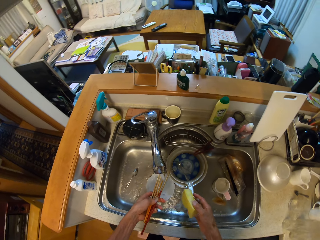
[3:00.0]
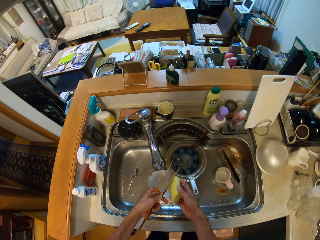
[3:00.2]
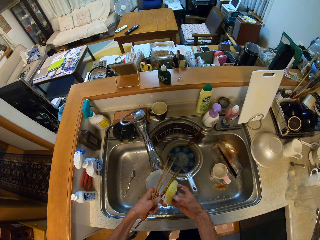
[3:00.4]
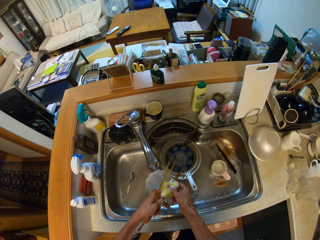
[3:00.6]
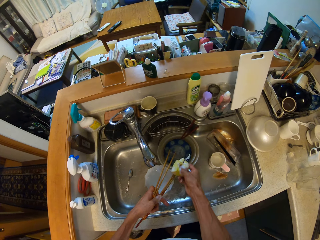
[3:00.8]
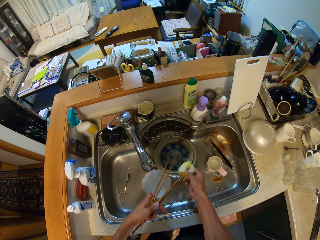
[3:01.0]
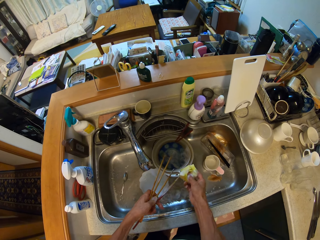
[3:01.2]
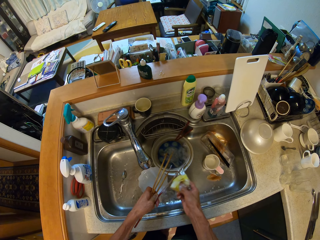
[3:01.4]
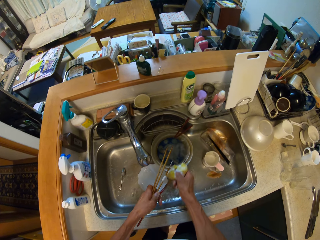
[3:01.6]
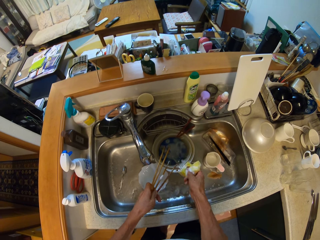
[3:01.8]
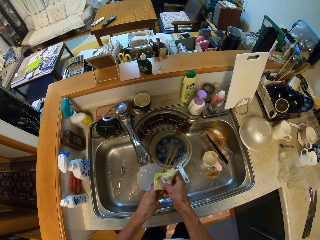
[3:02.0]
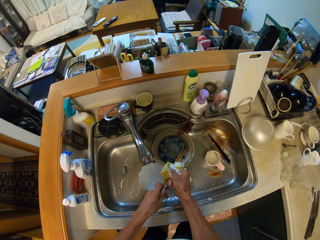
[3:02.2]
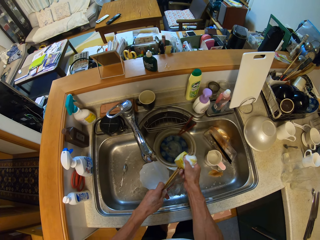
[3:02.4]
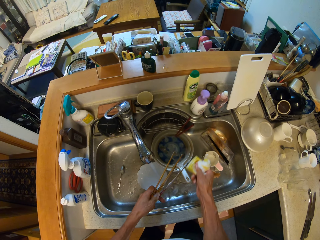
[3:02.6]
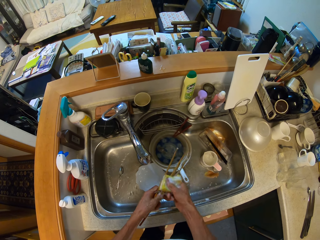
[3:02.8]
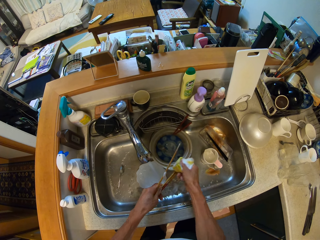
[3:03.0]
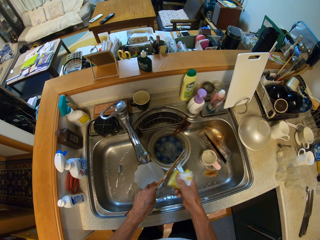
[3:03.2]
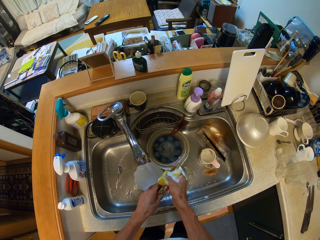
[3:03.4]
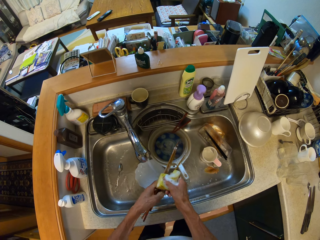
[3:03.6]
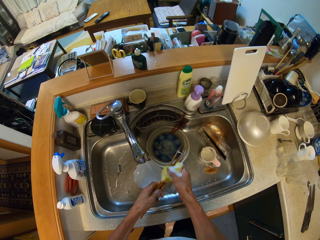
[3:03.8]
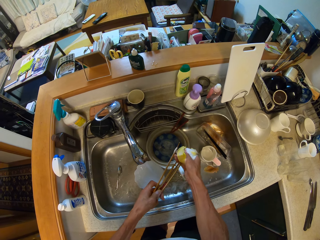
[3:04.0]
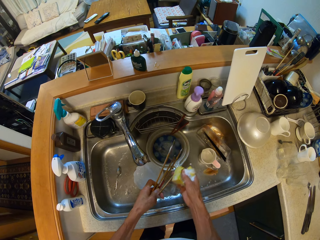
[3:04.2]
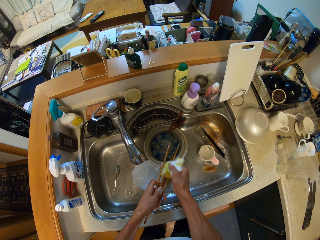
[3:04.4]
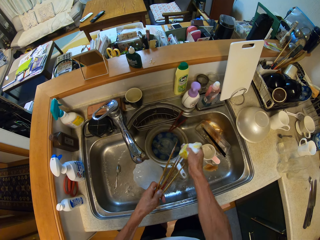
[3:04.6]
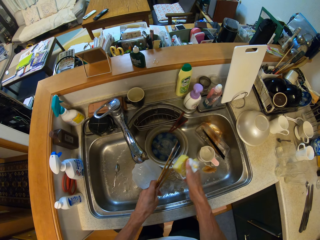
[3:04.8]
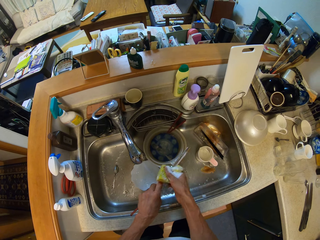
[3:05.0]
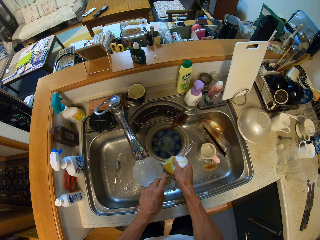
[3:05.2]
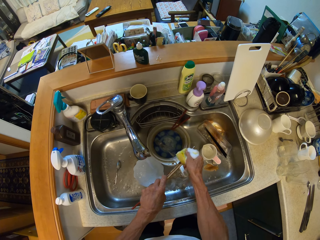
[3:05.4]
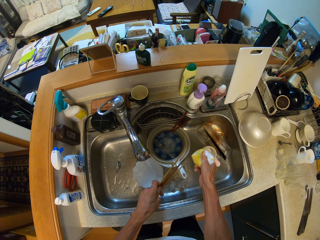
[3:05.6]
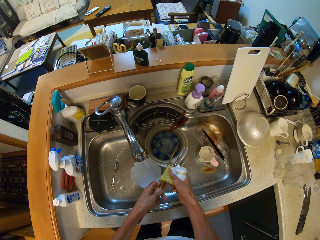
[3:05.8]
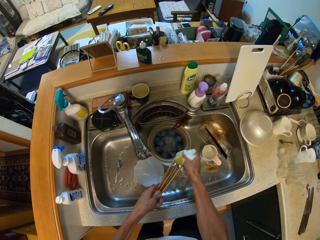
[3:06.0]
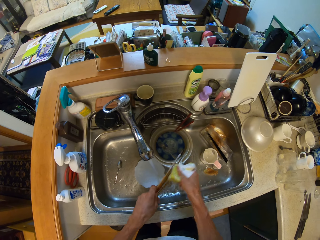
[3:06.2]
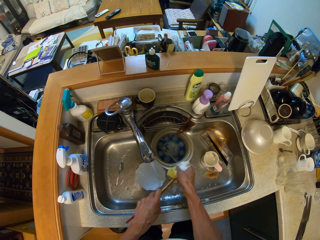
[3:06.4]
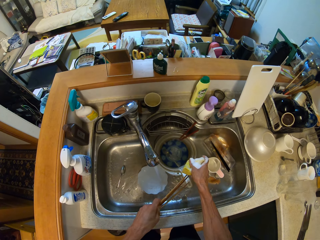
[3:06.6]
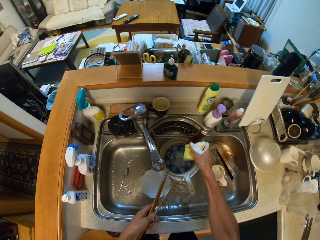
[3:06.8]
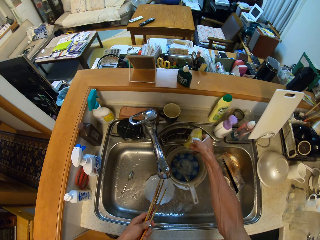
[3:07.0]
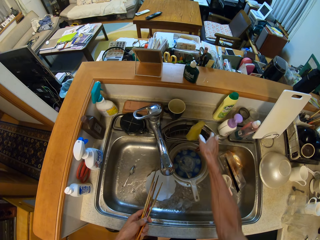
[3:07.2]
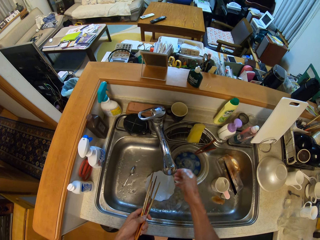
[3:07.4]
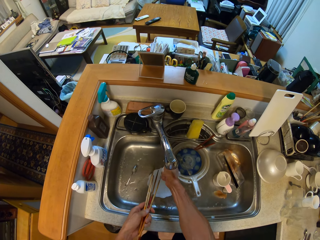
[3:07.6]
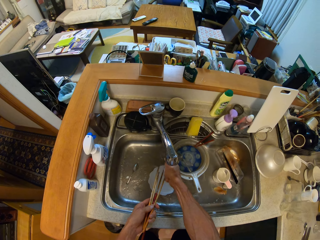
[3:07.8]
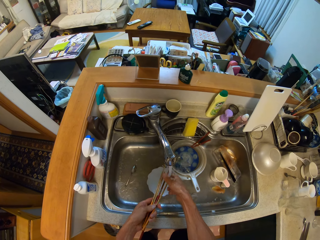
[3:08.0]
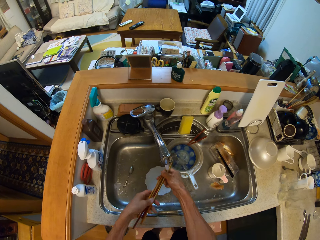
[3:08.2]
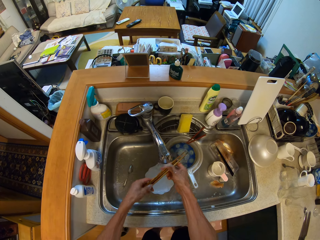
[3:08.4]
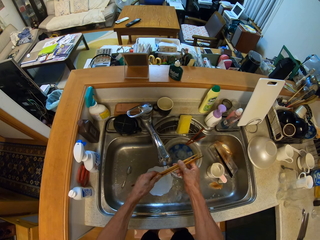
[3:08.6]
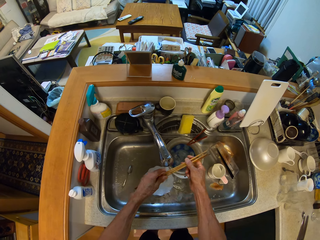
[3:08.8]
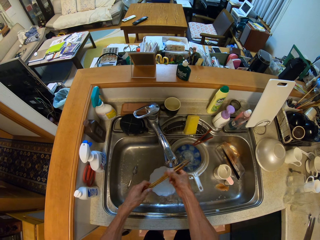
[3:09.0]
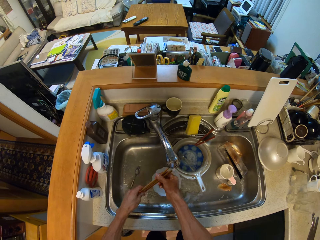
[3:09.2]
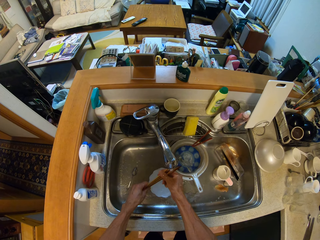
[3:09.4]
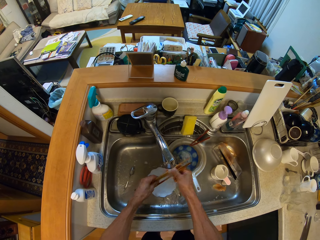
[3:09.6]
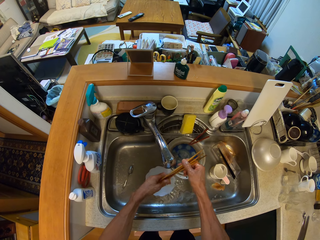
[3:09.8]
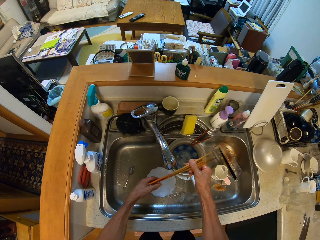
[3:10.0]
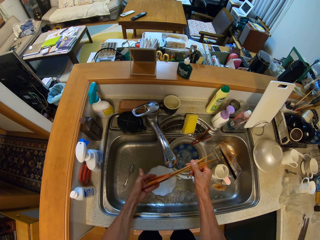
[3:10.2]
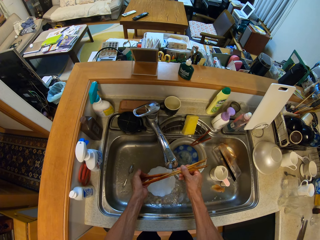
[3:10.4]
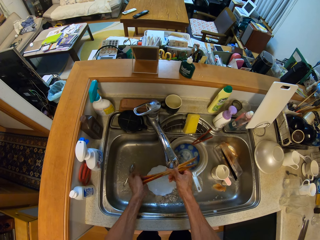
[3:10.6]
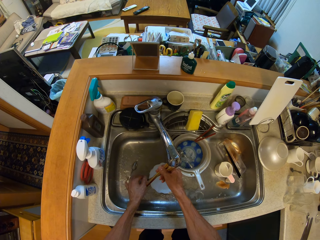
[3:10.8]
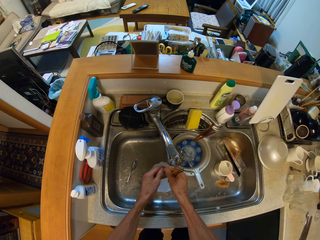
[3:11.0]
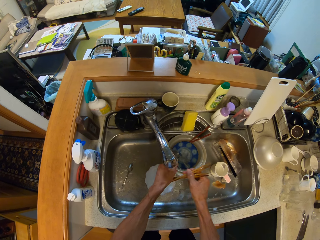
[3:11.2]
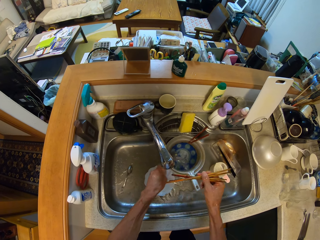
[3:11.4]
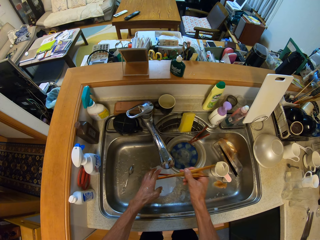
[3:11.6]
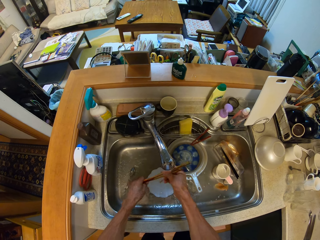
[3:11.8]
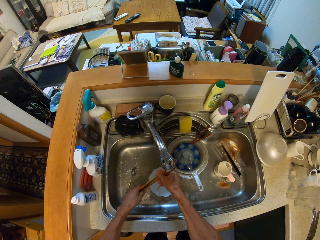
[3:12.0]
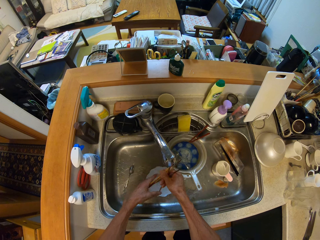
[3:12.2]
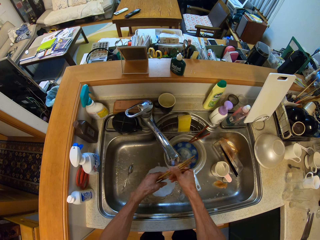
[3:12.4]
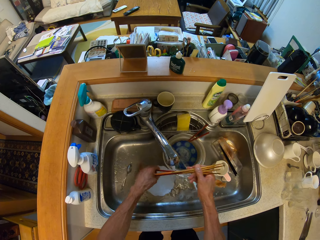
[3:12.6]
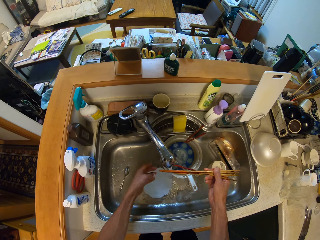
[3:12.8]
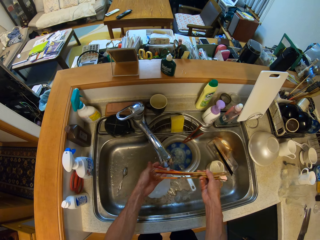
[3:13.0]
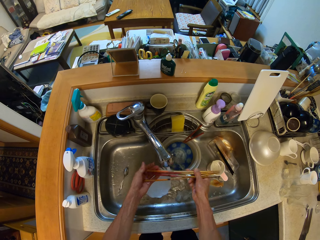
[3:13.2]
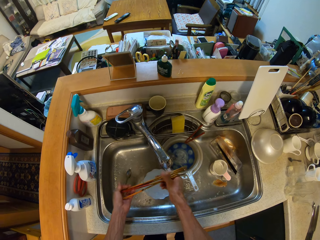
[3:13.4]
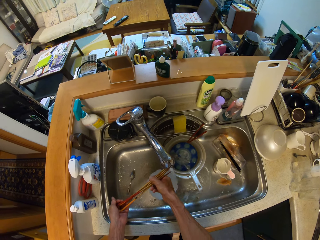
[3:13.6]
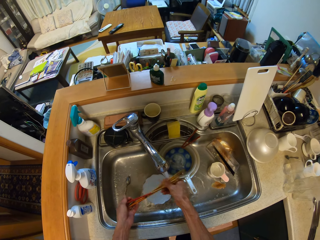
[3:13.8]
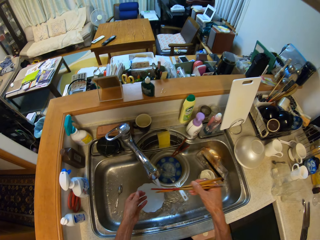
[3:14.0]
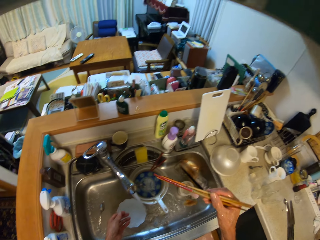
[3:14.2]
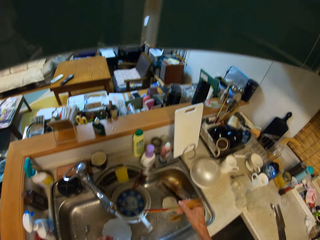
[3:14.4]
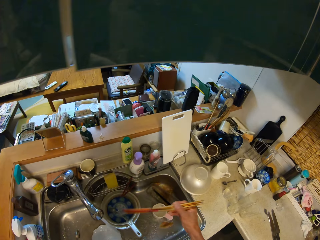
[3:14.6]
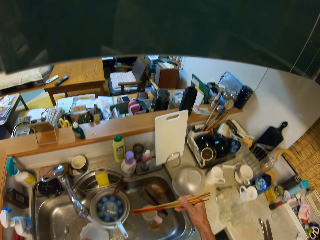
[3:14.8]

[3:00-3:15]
The camera wearer washes the chopsticks with the foam in his right hand. He drops the foam on the wash basin with his right hand. He rinses the chopsticks in the wash basin. He rinses his hands.

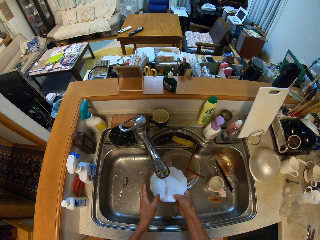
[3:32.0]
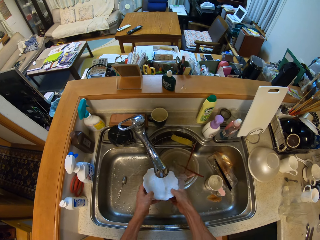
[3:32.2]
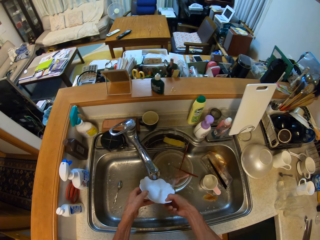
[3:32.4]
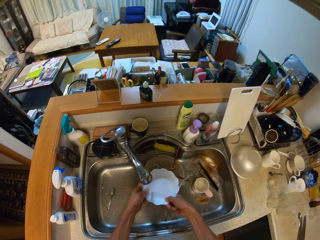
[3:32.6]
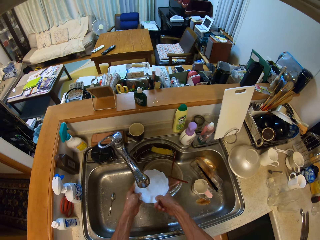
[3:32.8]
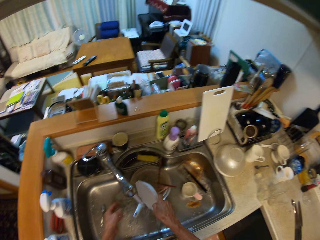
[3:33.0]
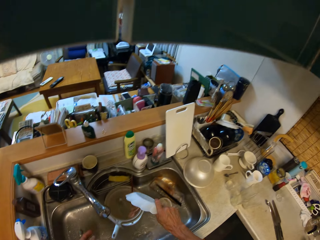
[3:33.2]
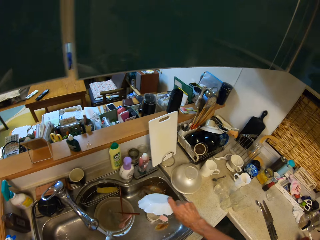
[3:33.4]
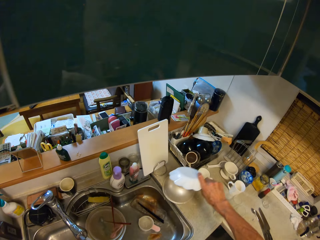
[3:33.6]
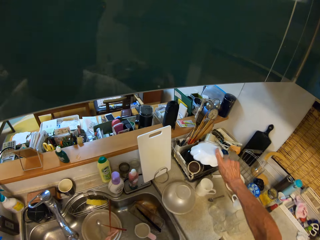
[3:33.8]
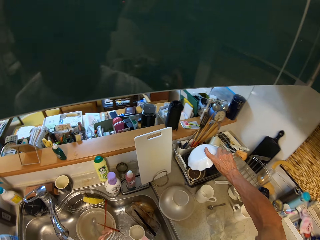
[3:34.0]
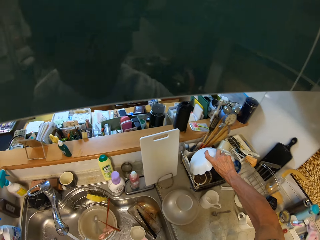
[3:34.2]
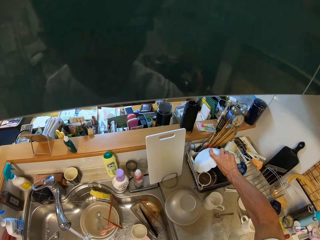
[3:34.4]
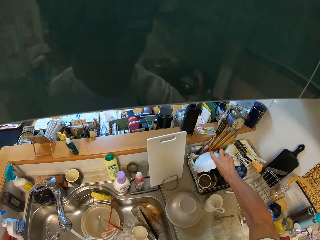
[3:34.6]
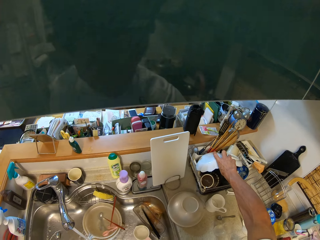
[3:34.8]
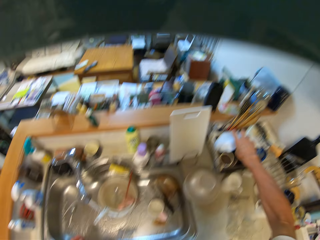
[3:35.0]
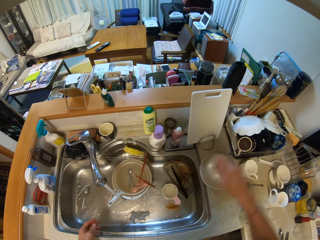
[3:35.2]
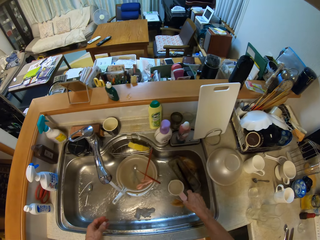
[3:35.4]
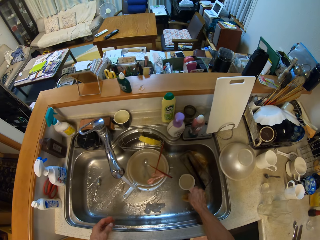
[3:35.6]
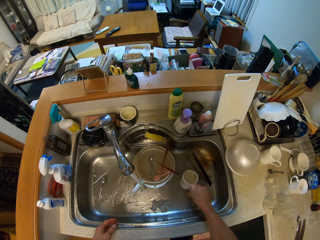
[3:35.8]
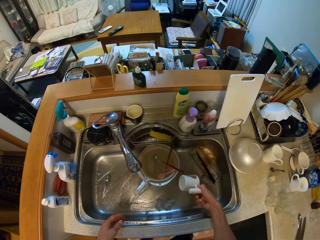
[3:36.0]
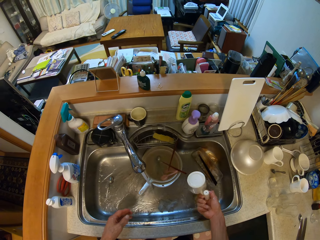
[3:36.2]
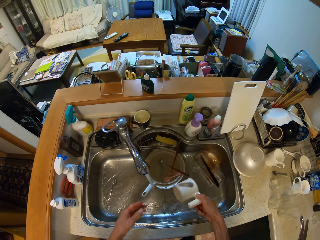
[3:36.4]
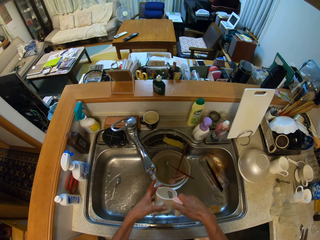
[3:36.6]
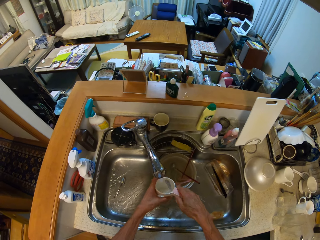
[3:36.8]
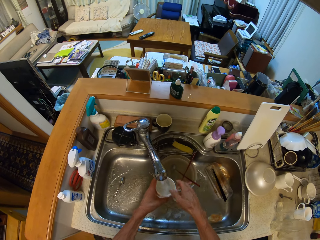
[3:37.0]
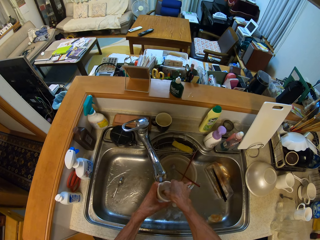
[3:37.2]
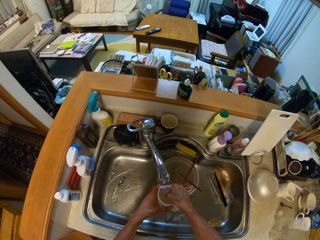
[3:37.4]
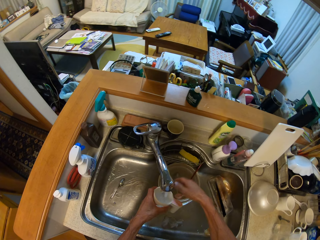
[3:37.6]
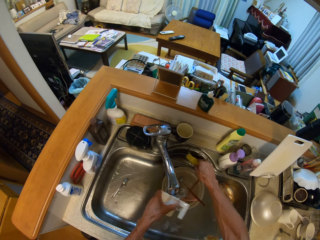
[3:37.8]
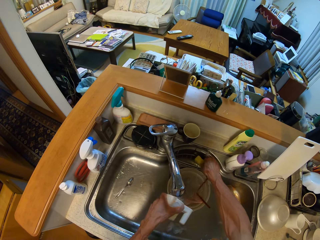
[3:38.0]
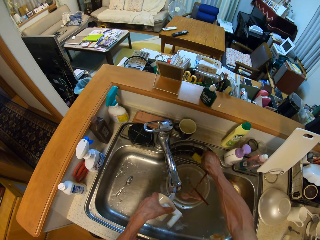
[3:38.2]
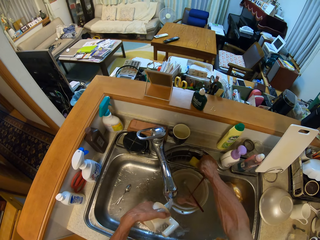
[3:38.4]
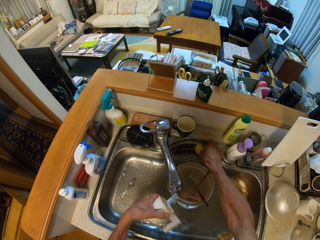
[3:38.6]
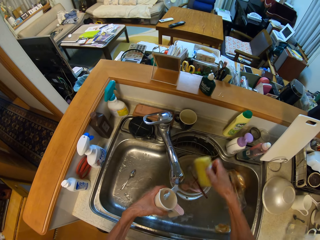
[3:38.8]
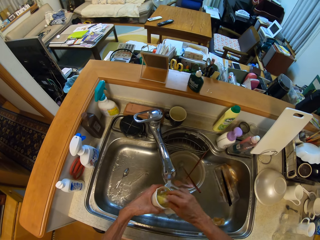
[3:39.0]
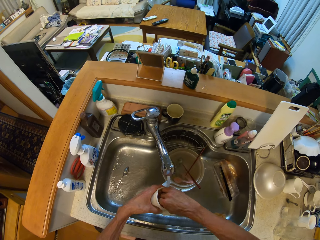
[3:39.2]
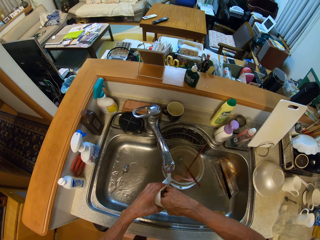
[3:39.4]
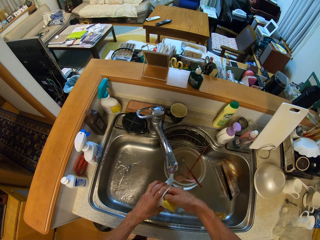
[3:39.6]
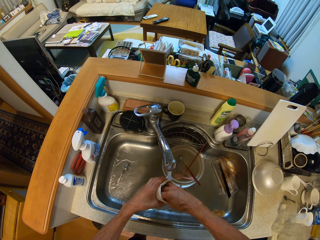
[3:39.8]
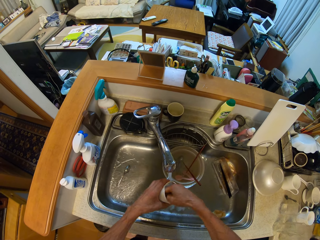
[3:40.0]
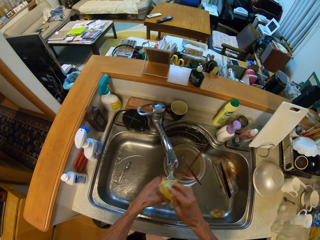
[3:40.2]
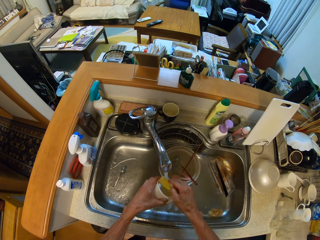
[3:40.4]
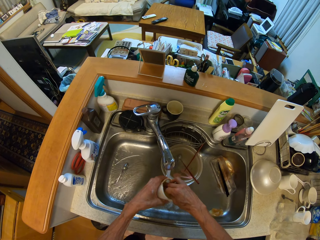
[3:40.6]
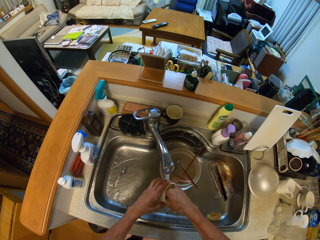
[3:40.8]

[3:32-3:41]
The camera wearer shakes off water. He drops the plate in the tray on the table with his right hand. He picks up a cup from the wash basin with his right hand. He pours water. He rinses the cup in the wash basin. He picks up the foam from the wash basin with his right hand. He washes the cup with the foam in his right hand.
